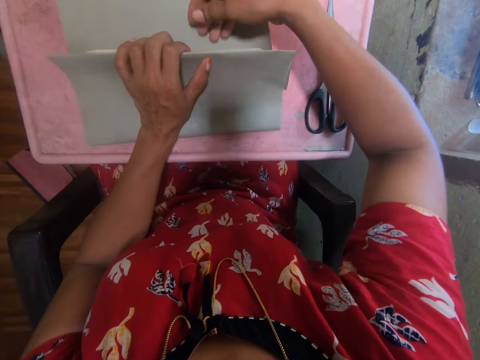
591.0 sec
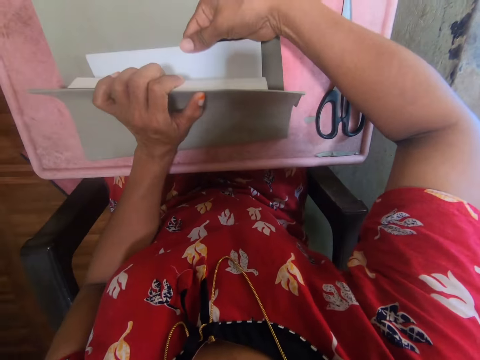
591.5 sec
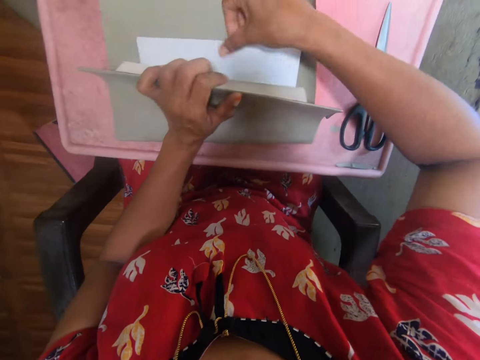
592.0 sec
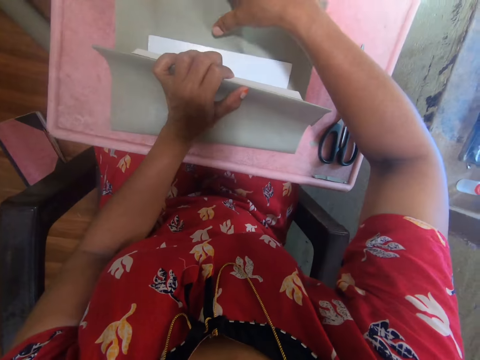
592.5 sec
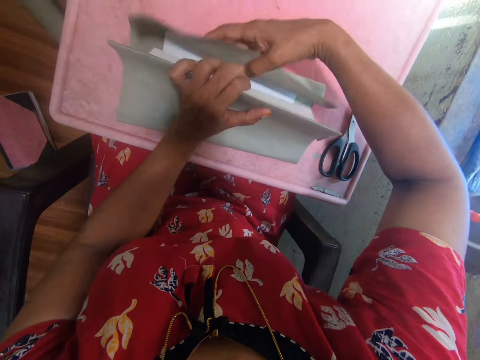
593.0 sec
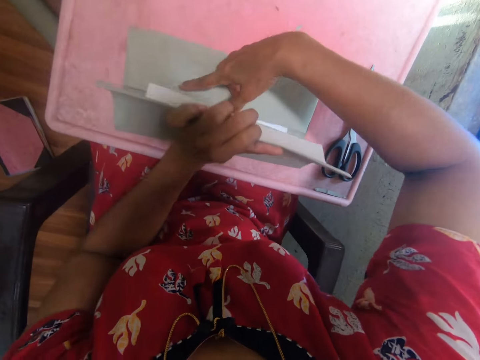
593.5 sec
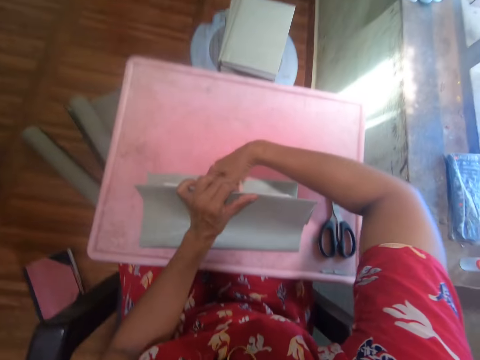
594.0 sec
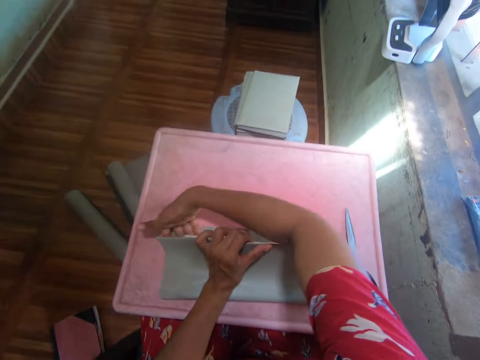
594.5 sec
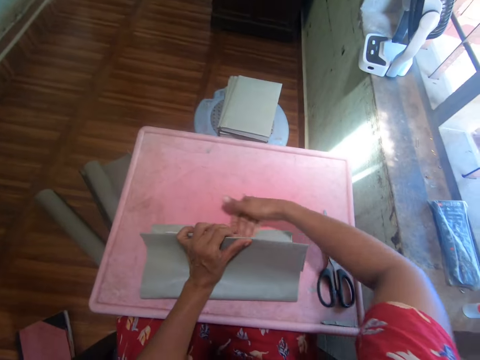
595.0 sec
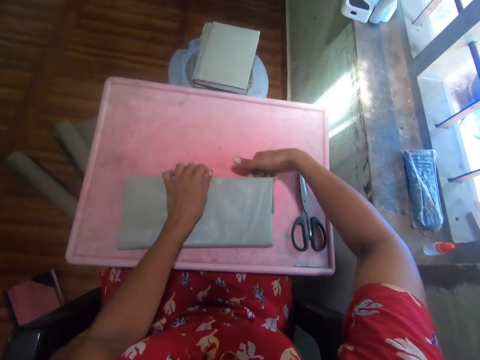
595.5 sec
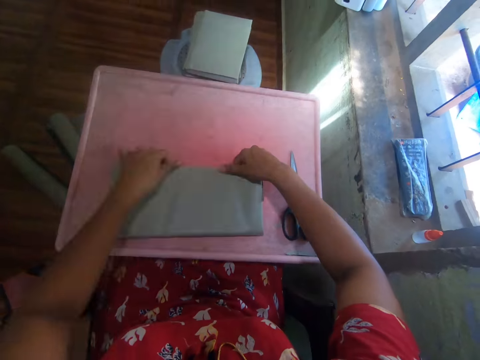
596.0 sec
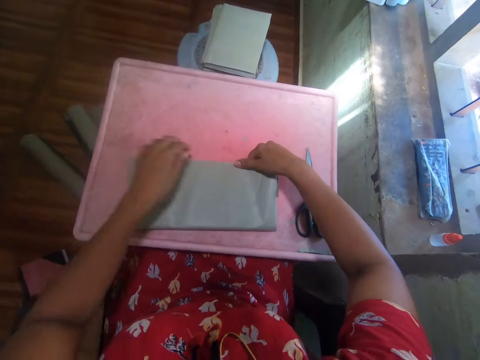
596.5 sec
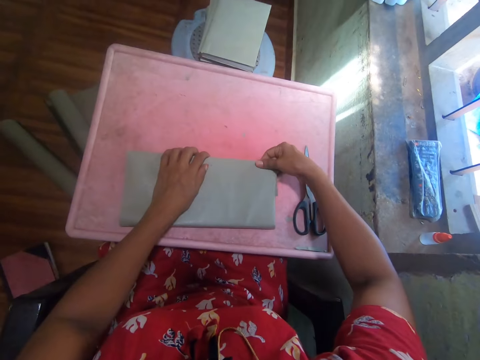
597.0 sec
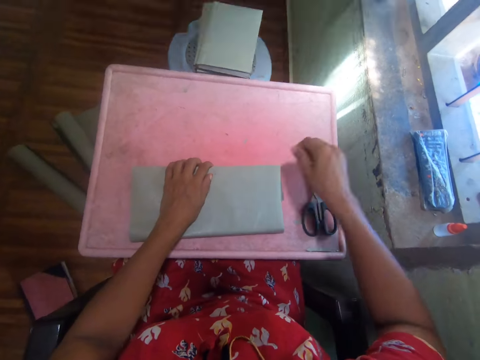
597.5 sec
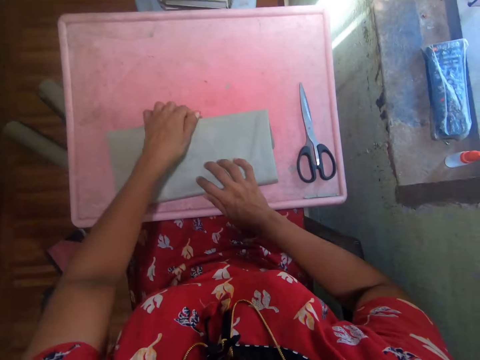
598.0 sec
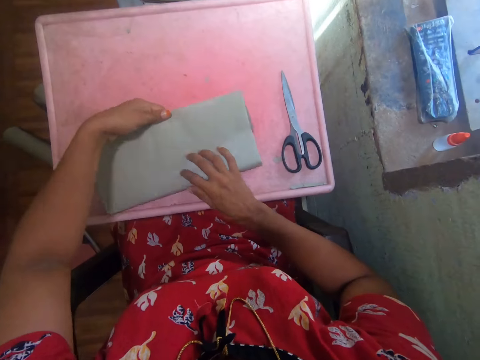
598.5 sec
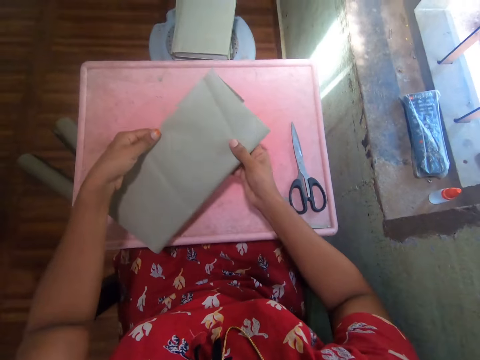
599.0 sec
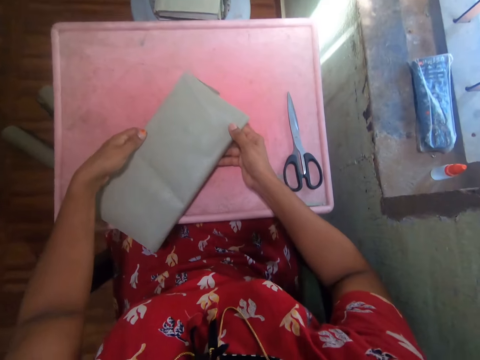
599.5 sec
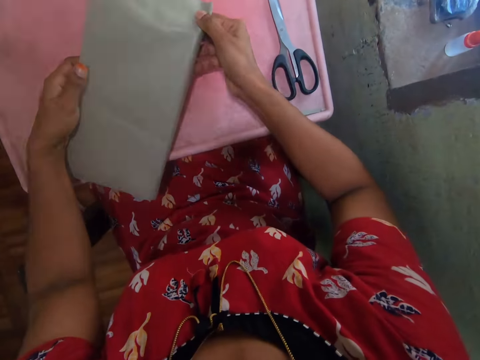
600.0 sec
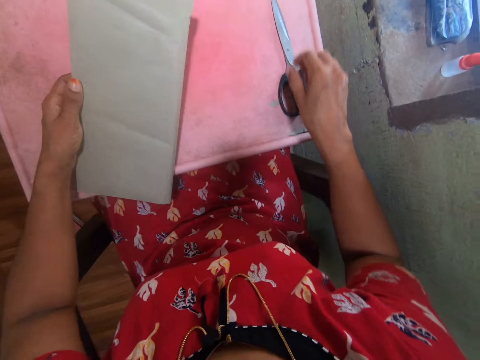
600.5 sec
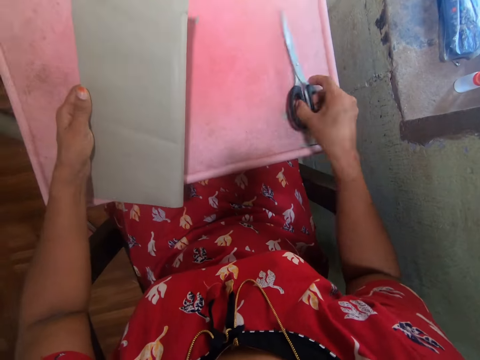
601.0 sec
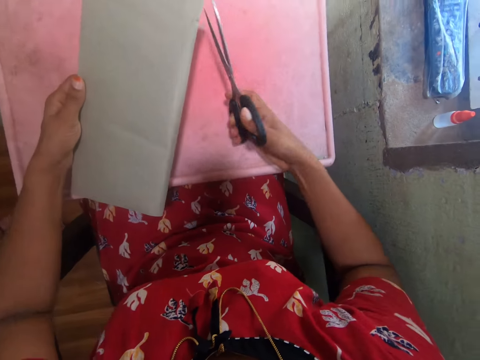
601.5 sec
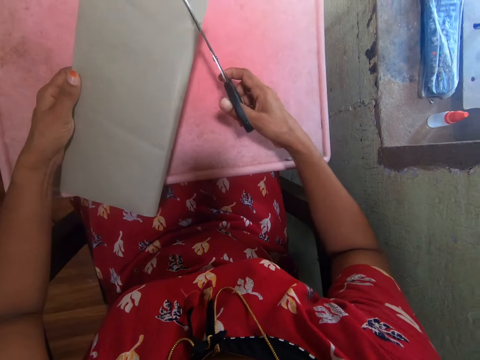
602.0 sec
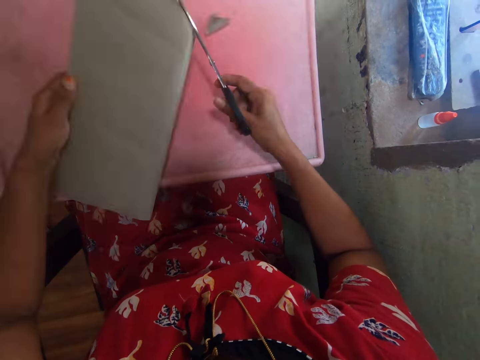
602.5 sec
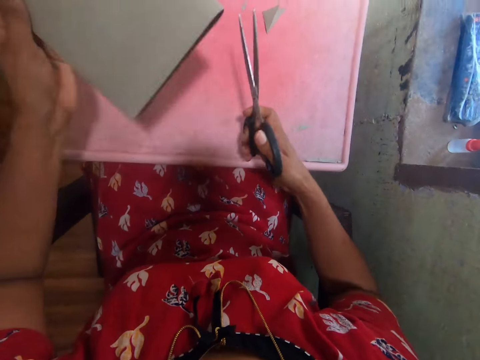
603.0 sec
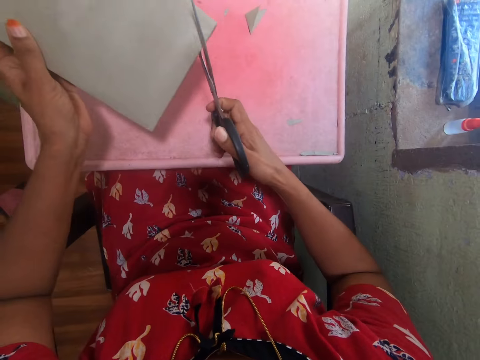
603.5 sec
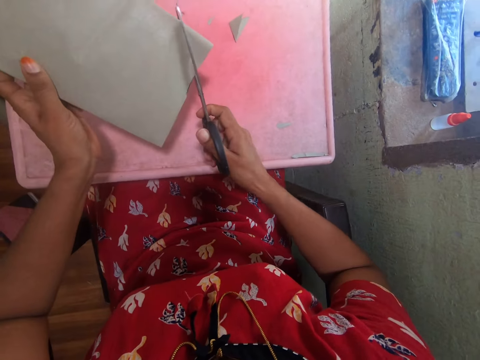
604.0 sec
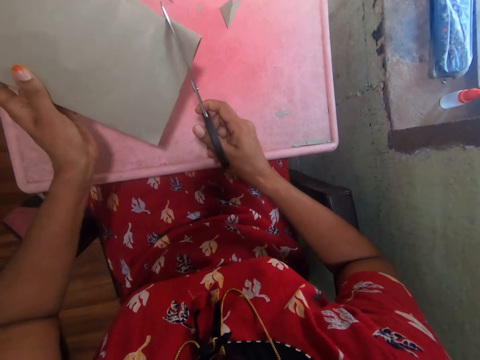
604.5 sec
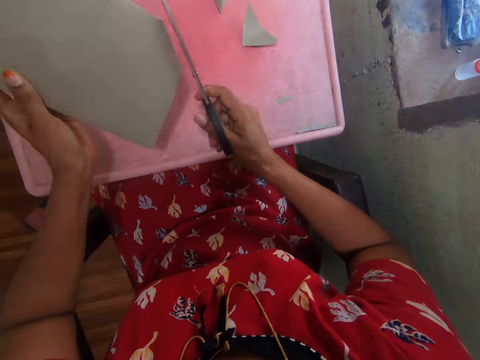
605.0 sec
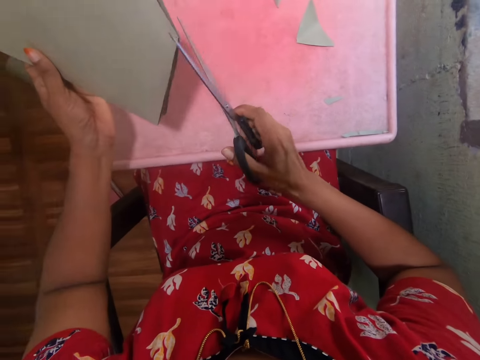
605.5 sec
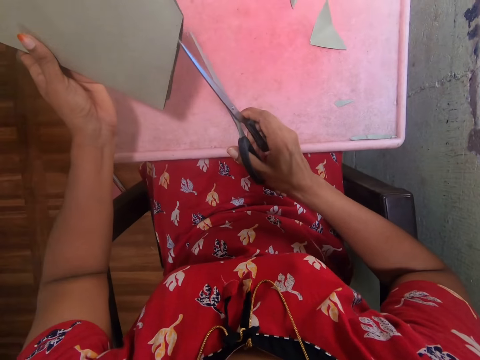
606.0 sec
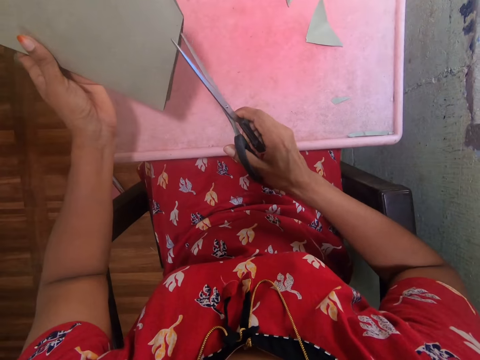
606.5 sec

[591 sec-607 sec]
The camera wearer grabs the other cover page. They fold the brown sheet to cover the cover page of the book. They straighten the folded edge. They pick up the book. They cover the book in hand. They pick the scissors on the board. They cut a corner of the brown sheet with the scissors. They cut another corner of the brown sheet with the scissors.

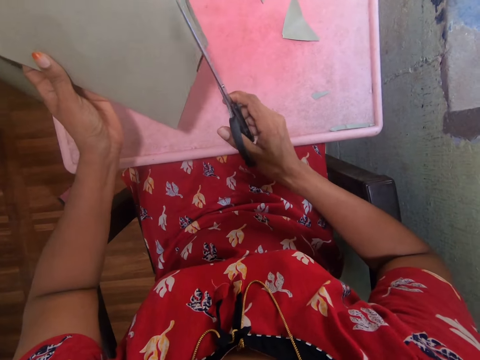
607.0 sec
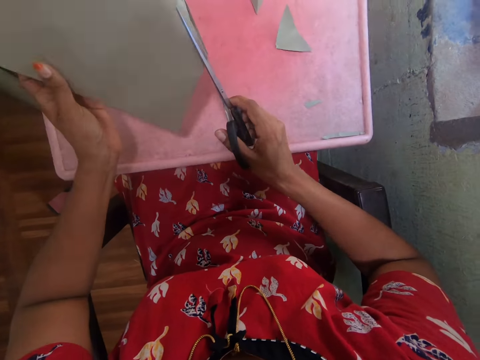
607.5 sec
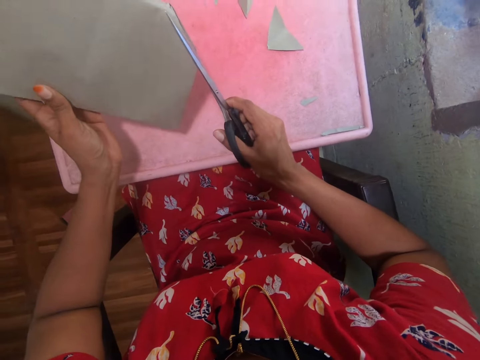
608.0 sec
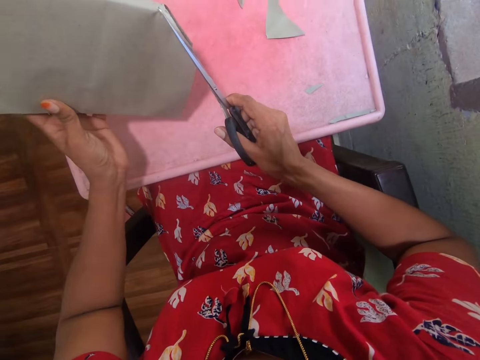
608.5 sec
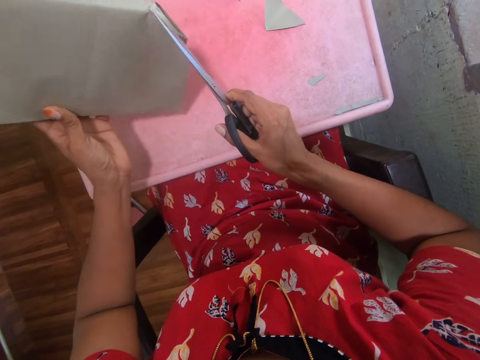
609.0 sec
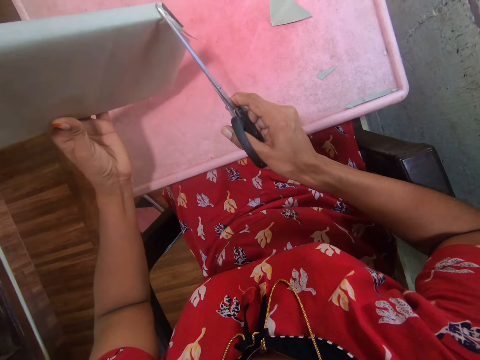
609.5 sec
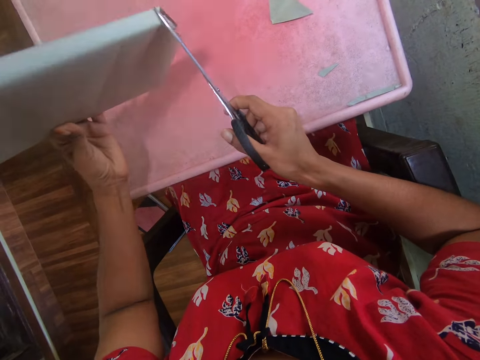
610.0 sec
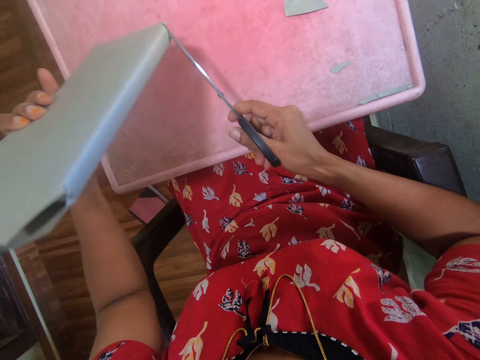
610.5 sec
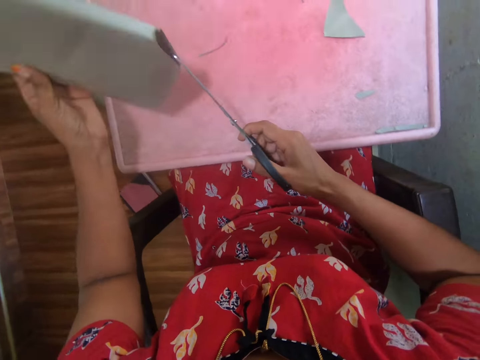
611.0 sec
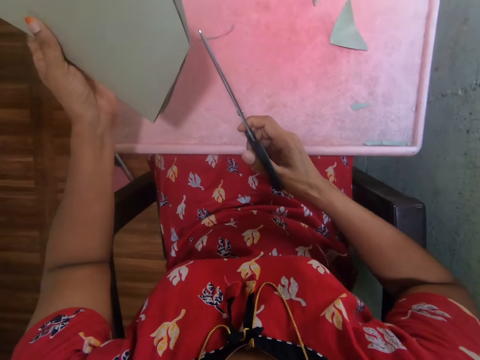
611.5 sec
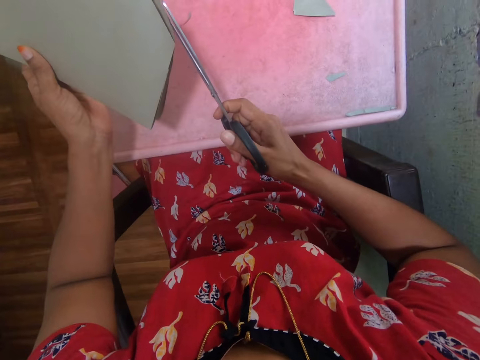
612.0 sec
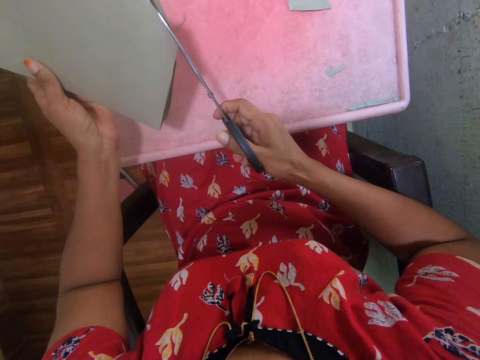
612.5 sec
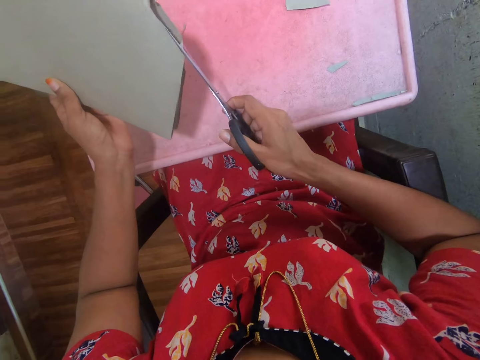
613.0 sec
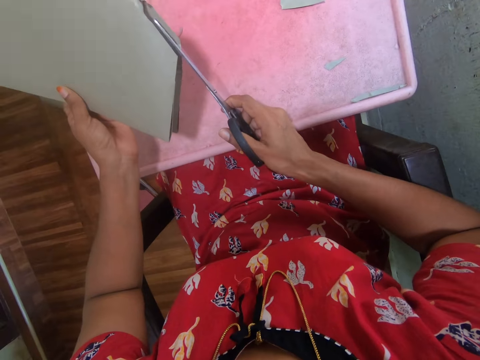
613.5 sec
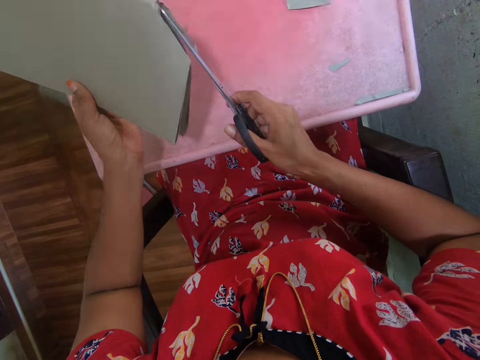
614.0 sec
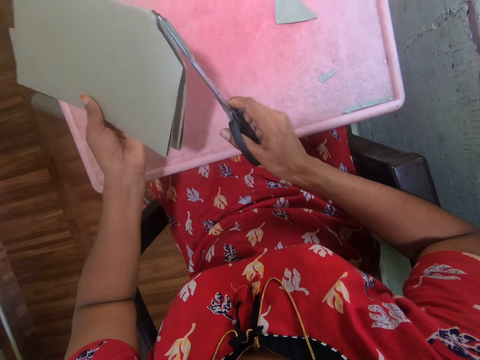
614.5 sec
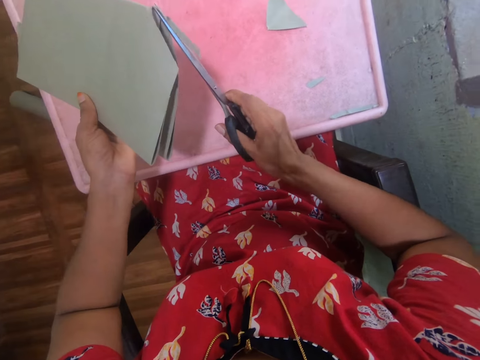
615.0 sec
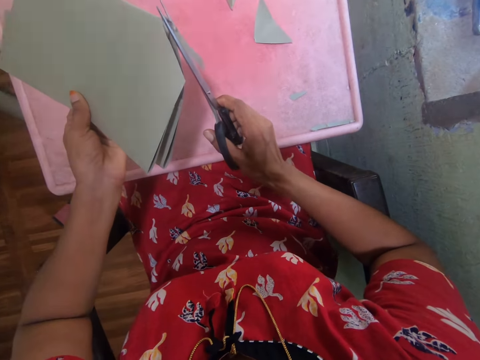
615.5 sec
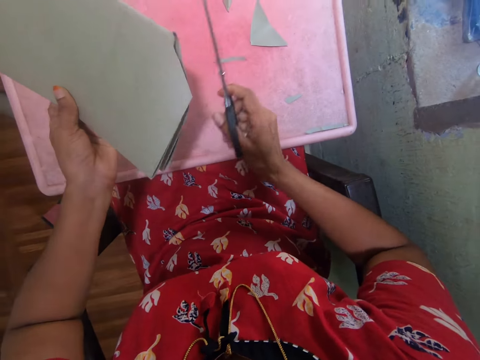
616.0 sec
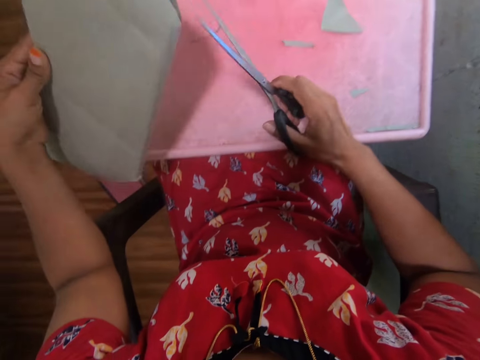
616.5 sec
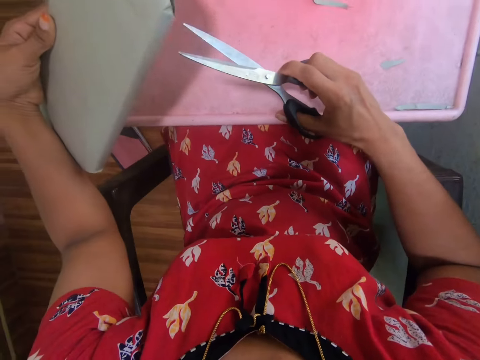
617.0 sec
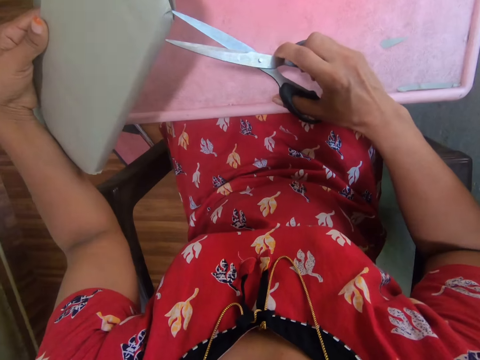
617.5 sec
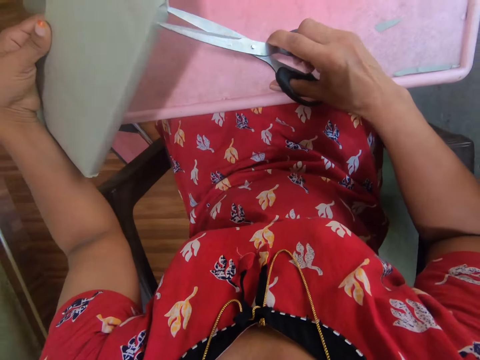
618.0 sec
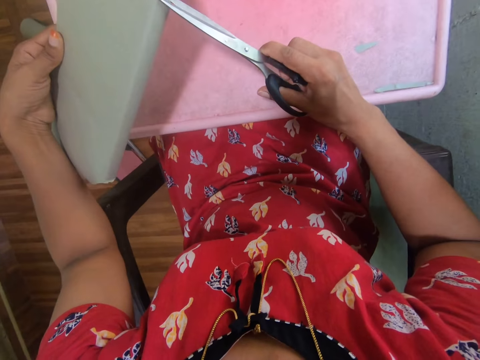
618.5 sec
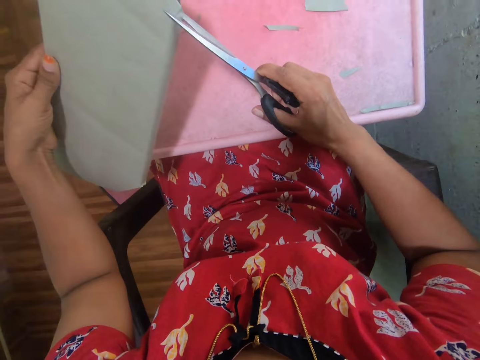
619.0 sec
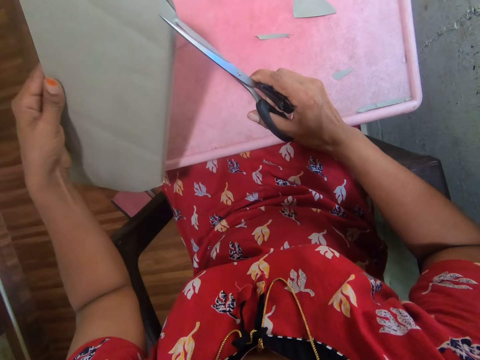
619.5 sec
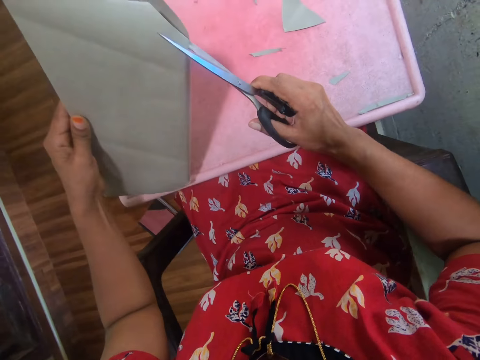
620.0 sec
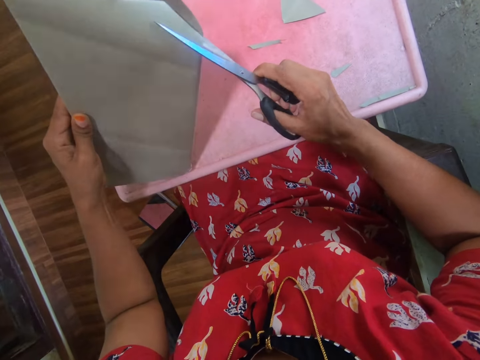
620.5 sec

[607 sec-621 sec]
The camera wearer cuts the brown sheet with the scissors.
